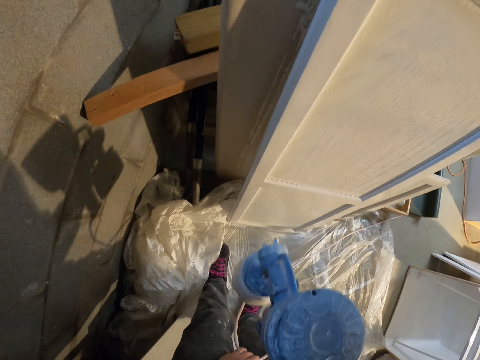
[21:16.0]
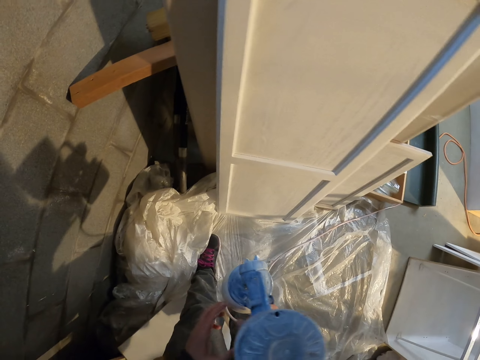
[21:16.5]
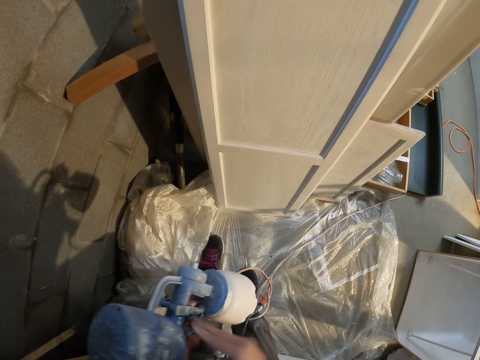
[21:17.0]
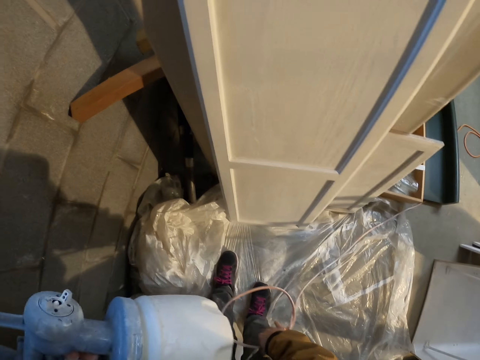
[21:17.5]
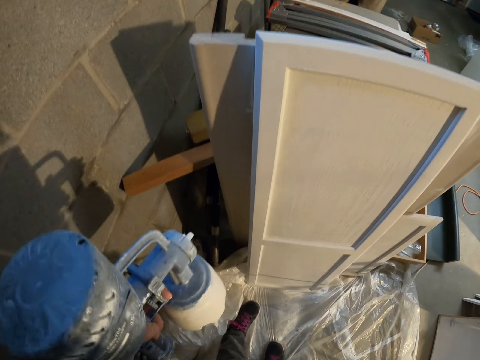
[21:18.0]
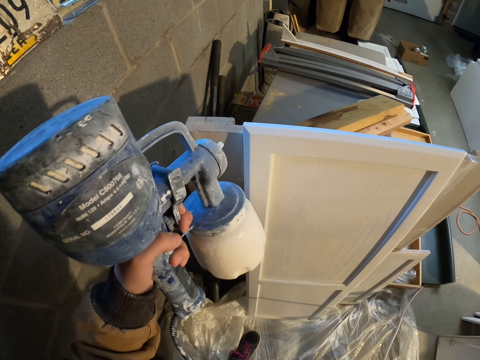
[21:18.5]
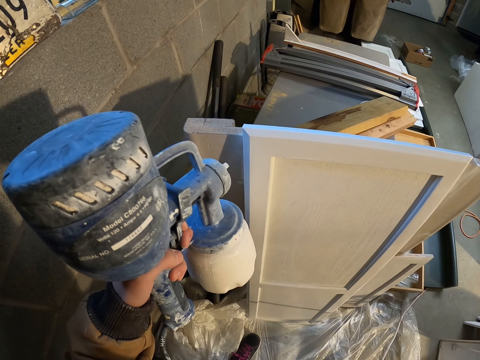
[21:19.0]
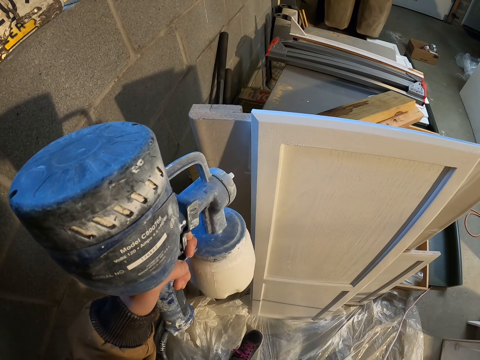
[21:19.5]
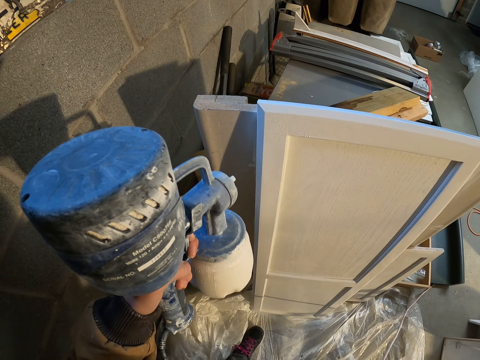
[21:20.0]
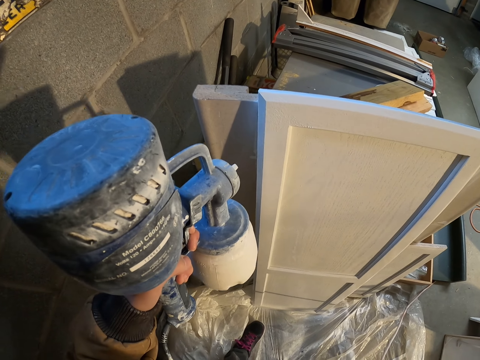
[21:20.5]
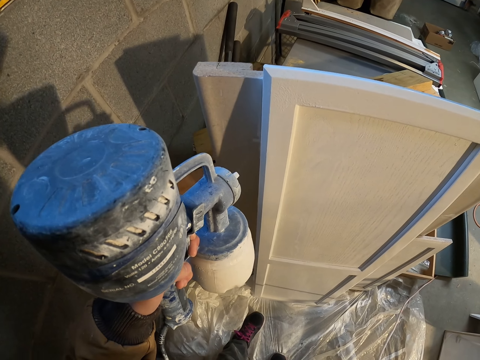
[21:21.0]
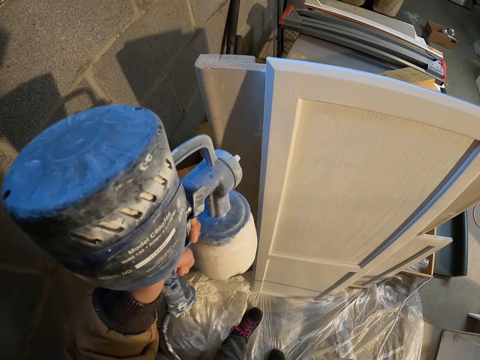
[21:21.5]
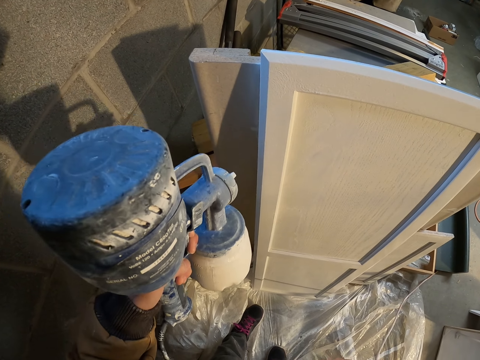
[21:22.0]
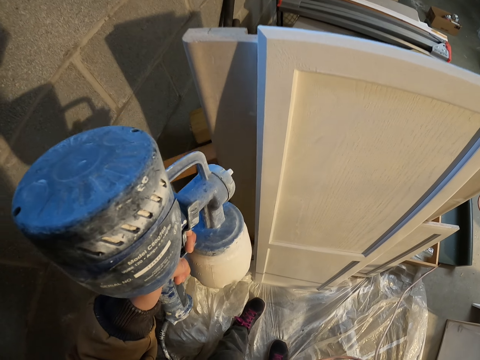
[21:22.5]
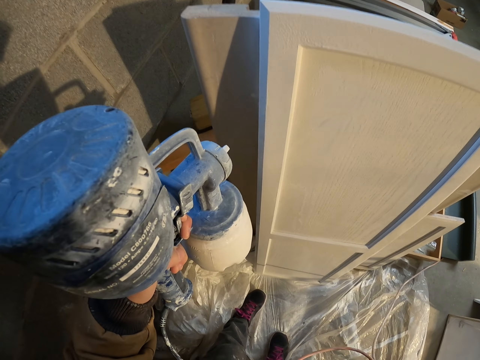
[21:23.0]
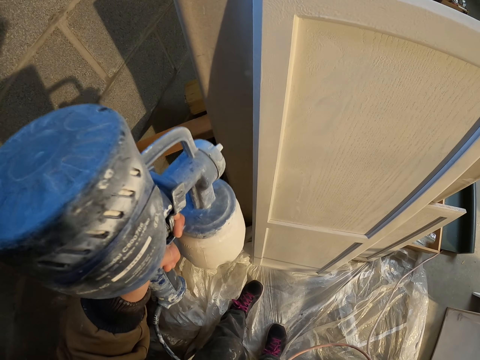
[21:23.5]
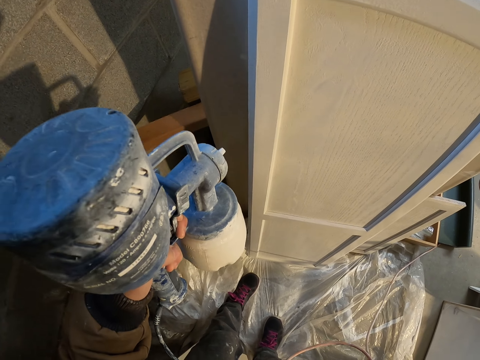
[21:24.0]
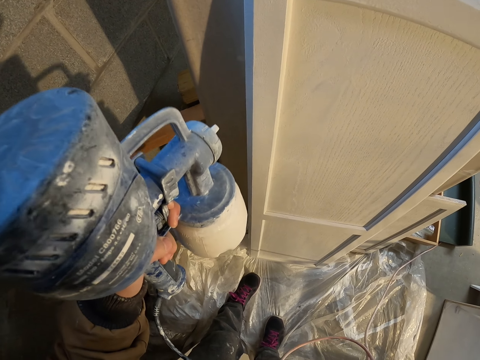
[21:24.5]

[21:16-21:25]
The camera wearer adjusts the cable. They move the wire. They spray the door with the paint spray gun. They lift the paint sprayer.

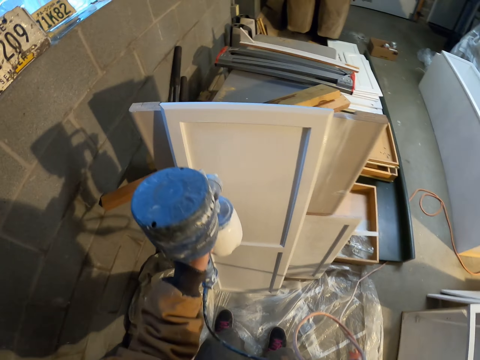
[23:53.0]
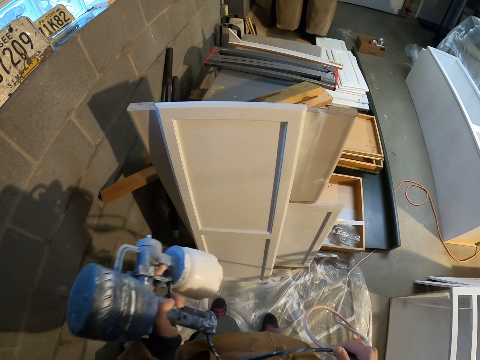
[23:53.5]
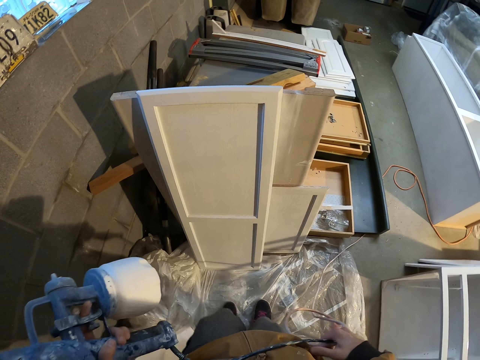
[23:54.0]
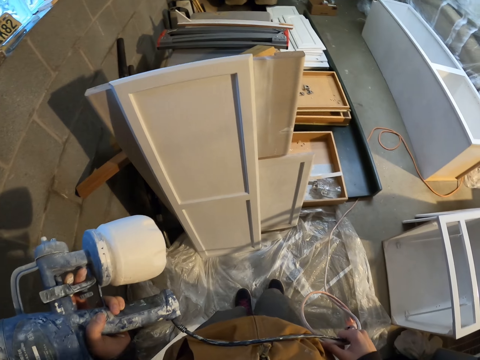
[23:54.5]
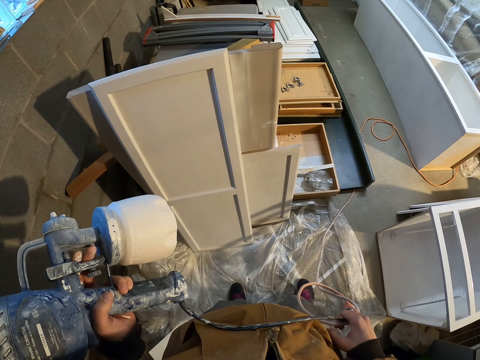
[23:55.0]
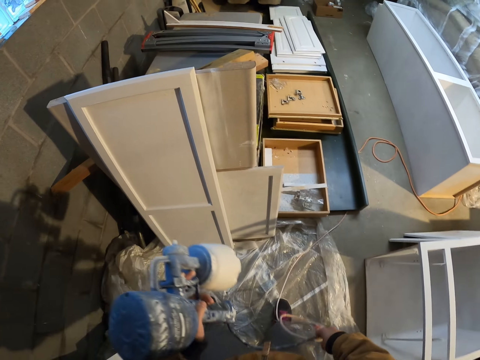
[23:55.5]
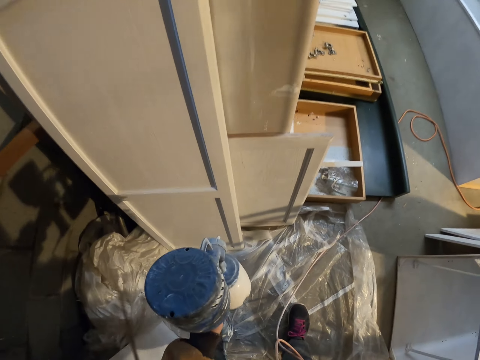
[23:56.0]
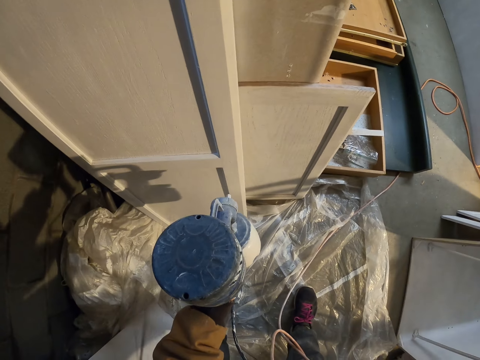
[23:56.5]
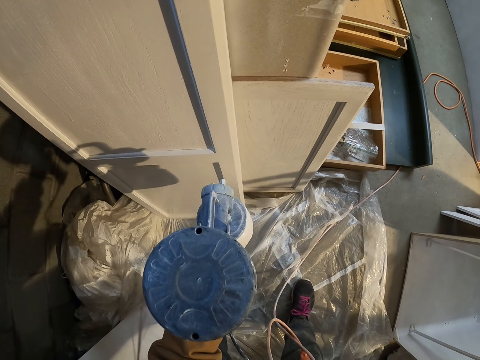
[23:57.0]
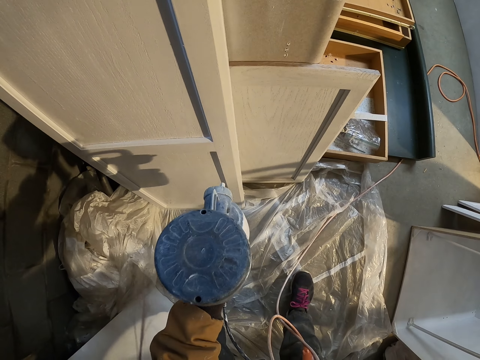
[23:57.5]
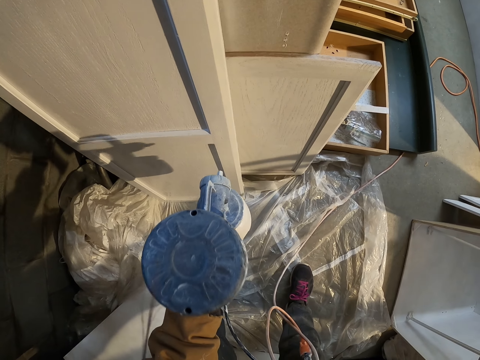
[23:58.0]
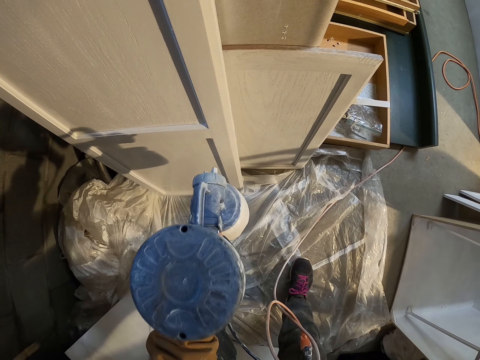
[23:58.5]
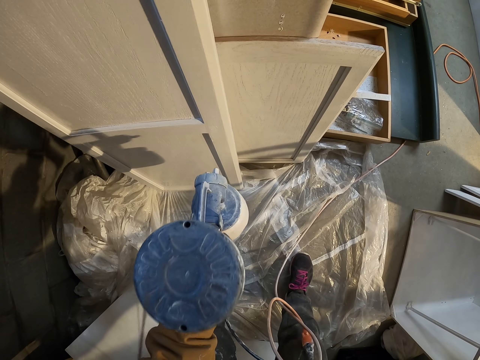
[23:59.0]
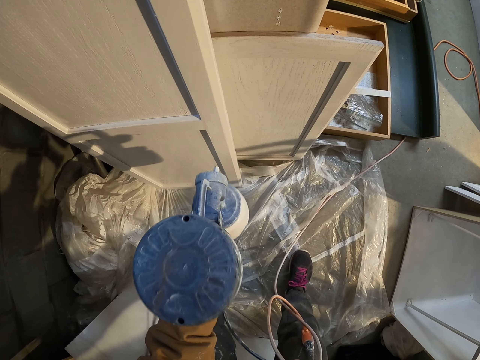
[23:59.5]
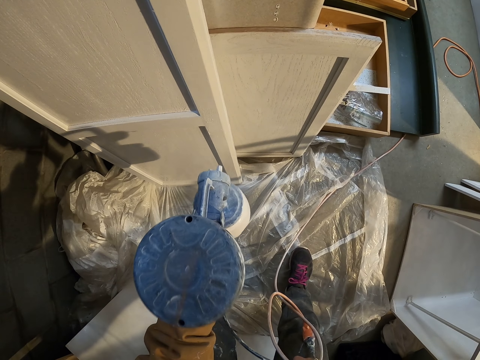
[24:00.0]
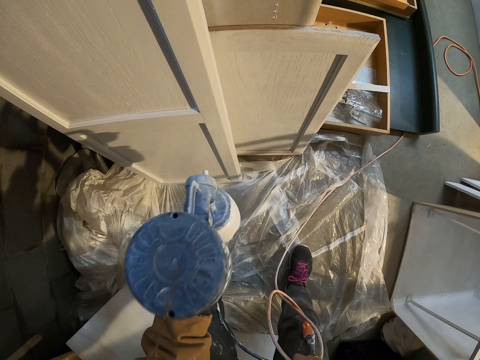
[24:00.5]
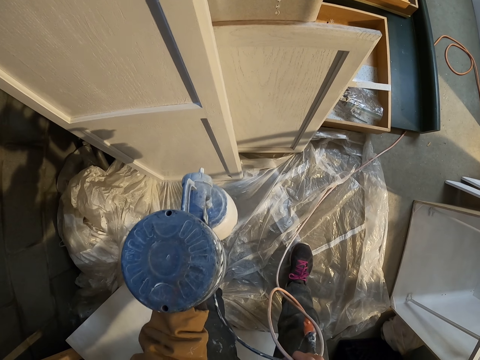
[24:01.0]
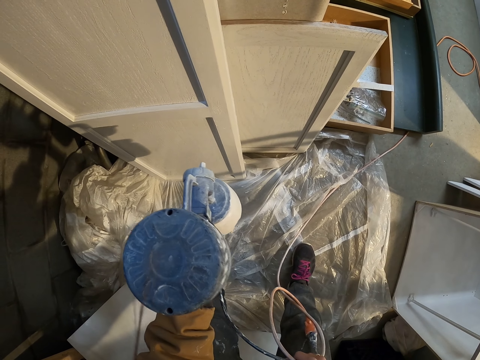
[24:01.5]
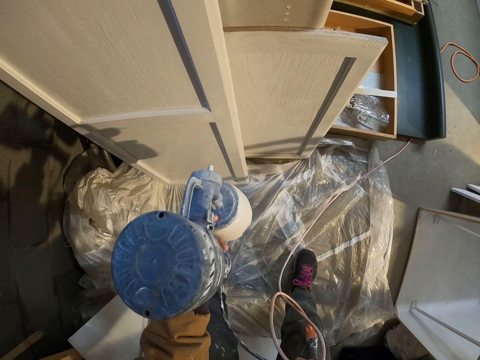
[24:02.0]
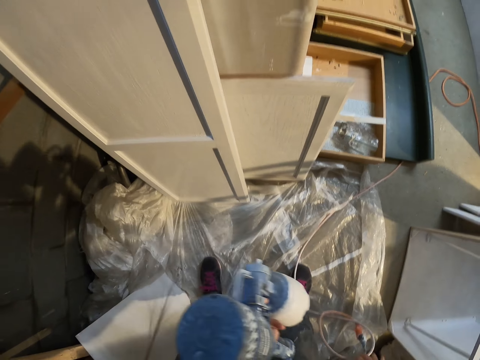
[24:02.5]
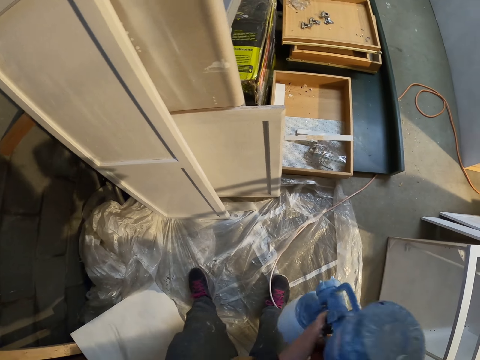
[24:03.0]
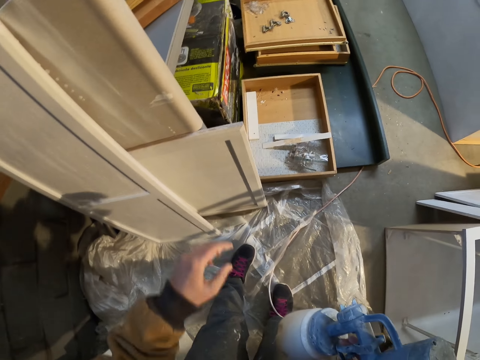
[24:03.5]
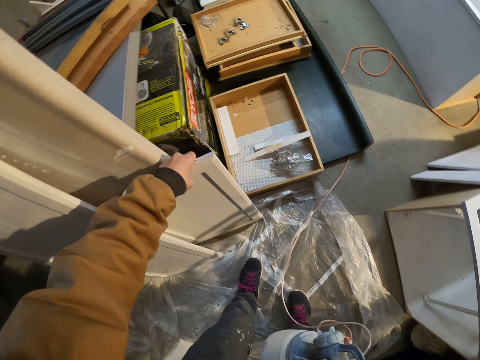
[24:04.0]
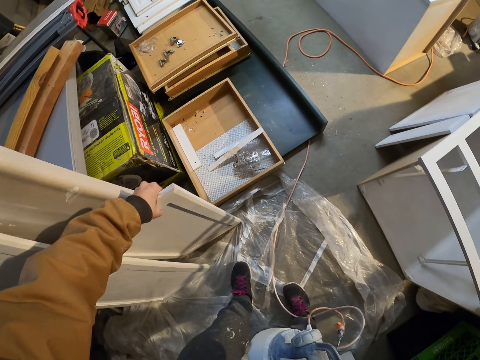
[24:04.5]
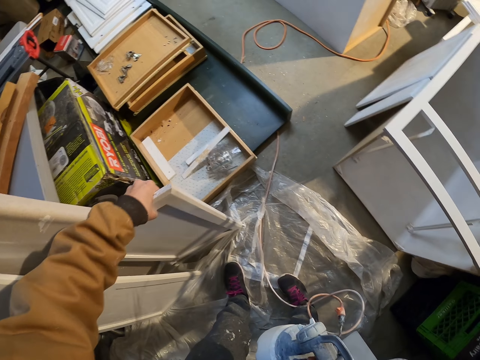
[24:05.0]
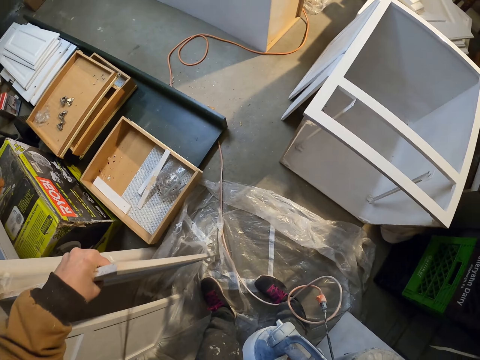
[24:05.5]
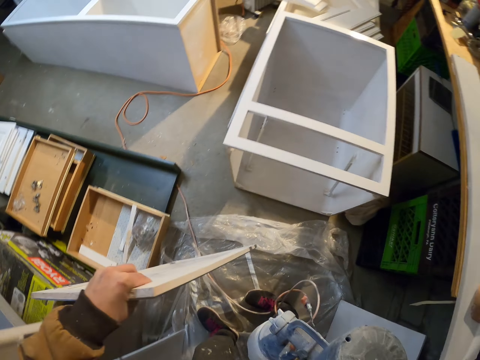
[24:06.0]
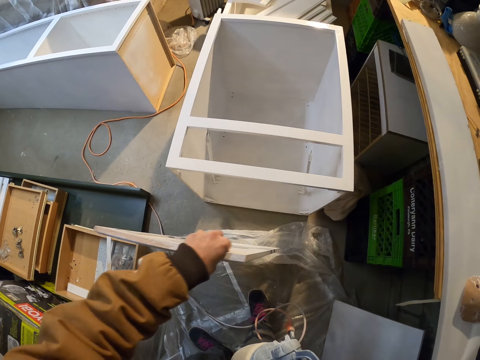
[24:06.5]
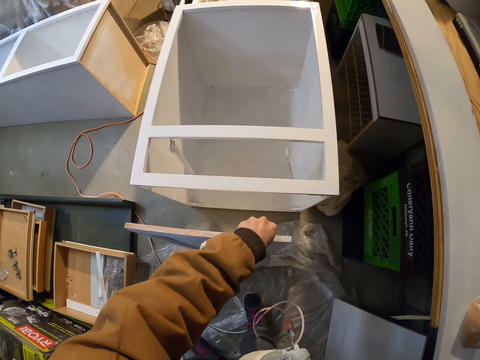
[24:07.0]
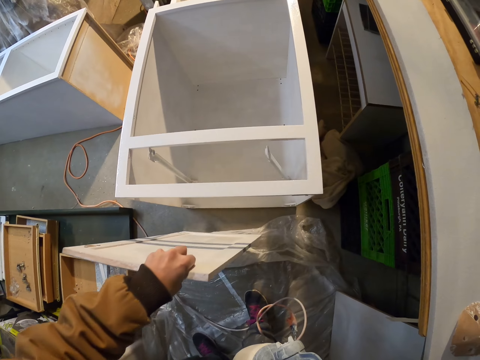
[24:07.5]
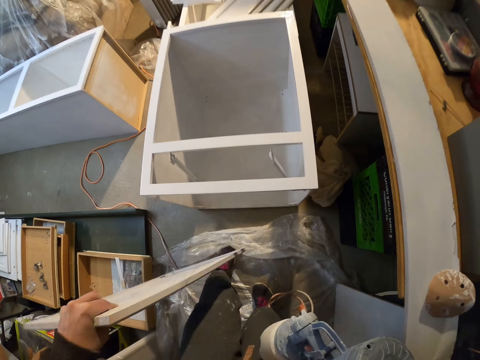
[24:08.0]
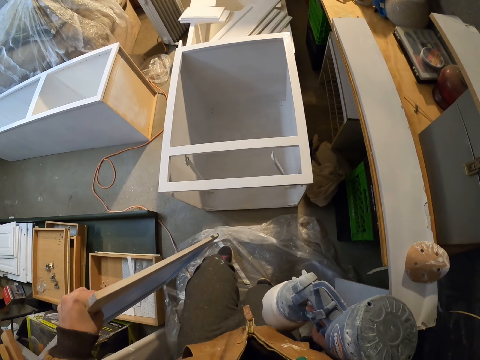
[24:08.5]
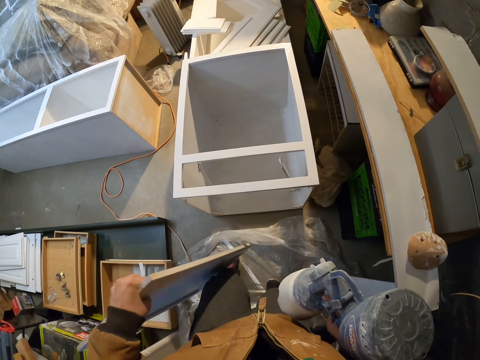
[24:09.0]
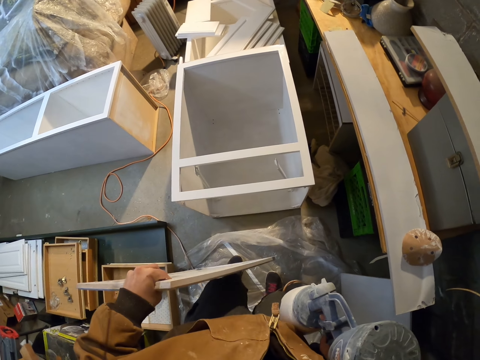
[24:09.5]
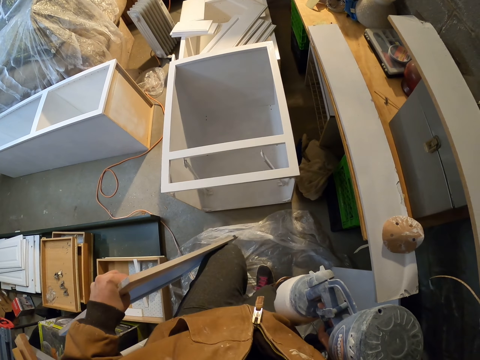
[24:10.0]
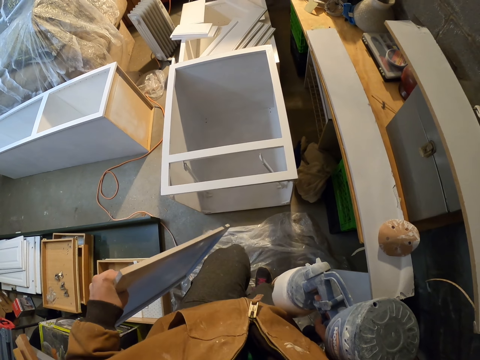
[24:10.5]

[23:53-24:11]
The camera wearer walks around. They spray the board. They pick up a cardboard wood or board. They drop the board. They move the legs. They adjust the polythene paper.
